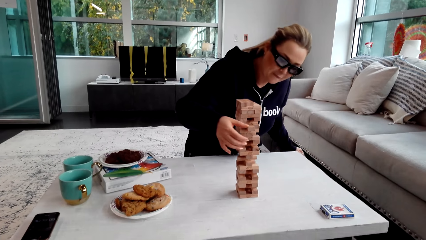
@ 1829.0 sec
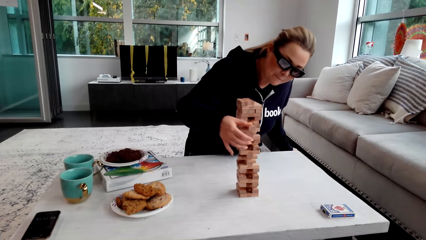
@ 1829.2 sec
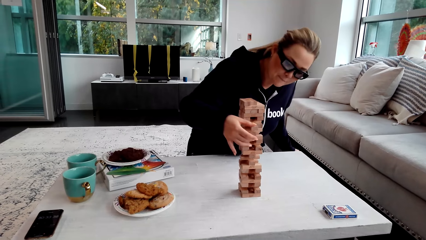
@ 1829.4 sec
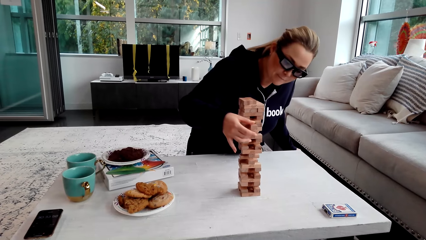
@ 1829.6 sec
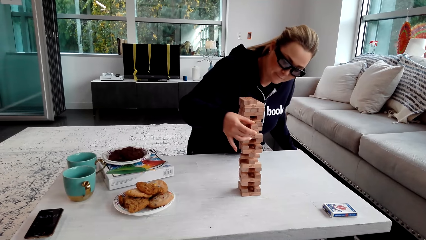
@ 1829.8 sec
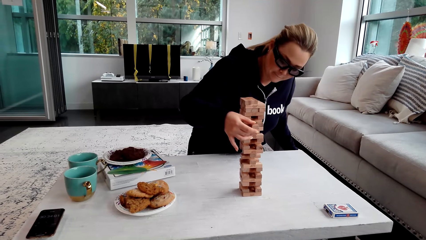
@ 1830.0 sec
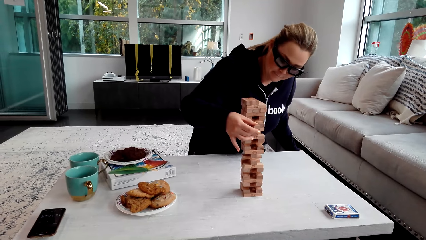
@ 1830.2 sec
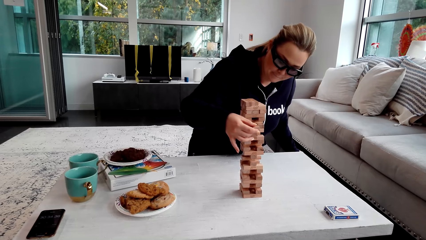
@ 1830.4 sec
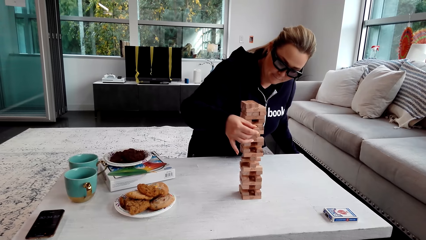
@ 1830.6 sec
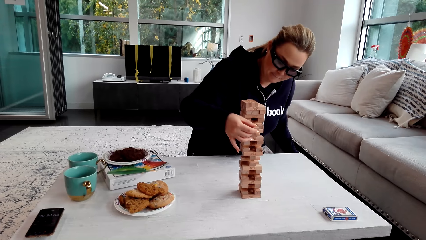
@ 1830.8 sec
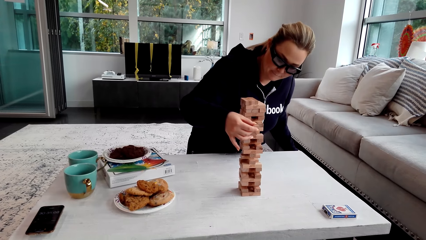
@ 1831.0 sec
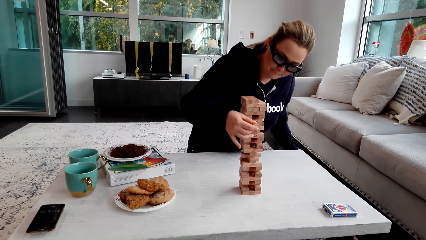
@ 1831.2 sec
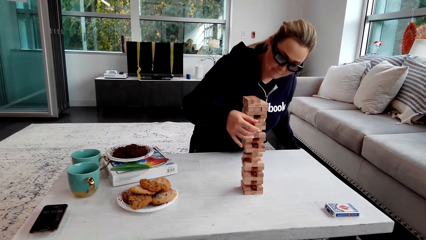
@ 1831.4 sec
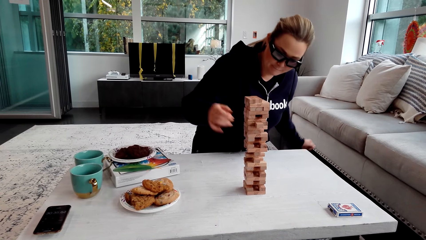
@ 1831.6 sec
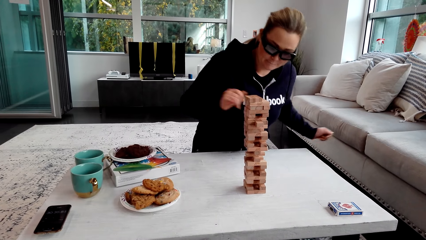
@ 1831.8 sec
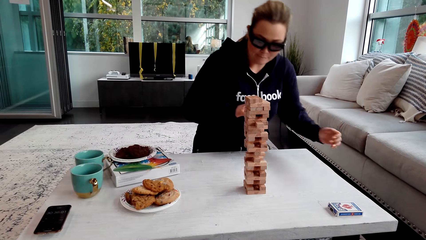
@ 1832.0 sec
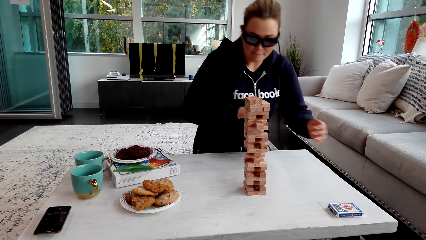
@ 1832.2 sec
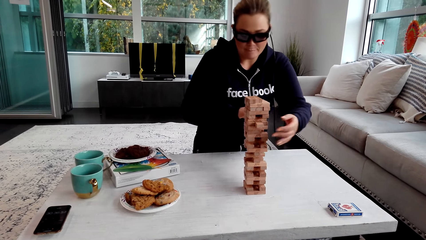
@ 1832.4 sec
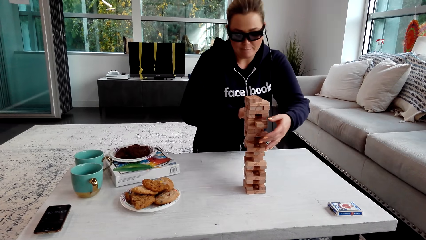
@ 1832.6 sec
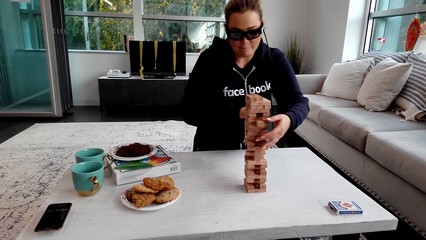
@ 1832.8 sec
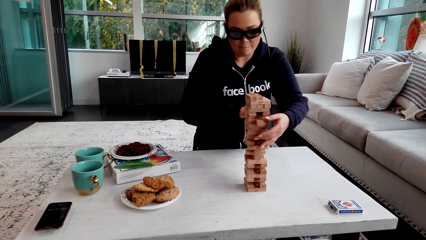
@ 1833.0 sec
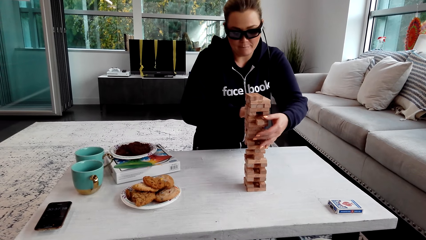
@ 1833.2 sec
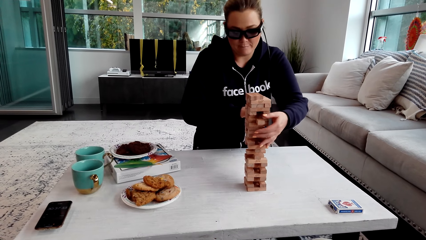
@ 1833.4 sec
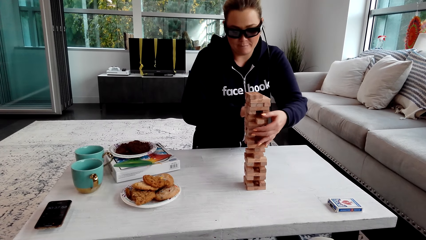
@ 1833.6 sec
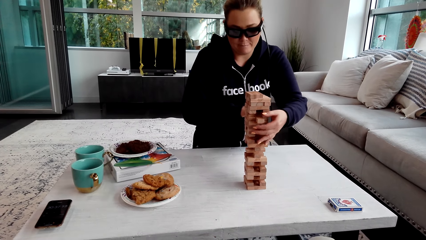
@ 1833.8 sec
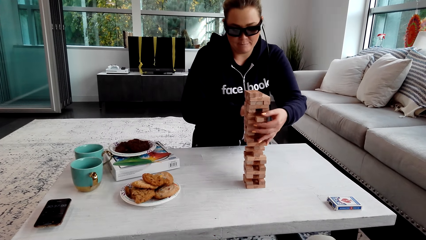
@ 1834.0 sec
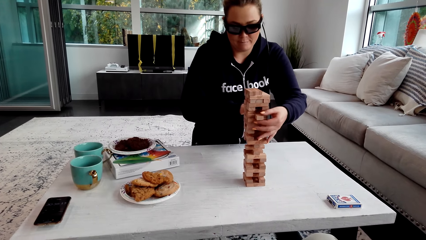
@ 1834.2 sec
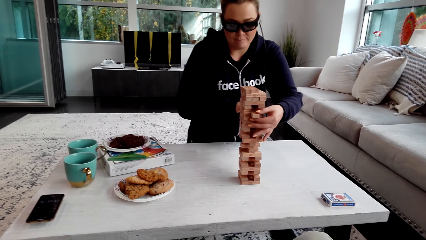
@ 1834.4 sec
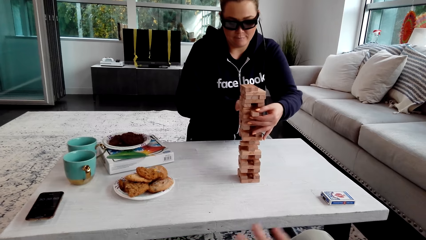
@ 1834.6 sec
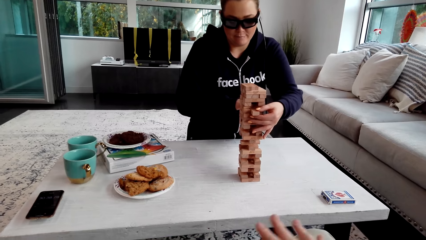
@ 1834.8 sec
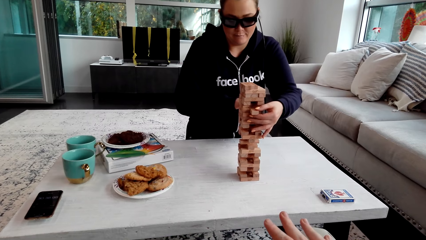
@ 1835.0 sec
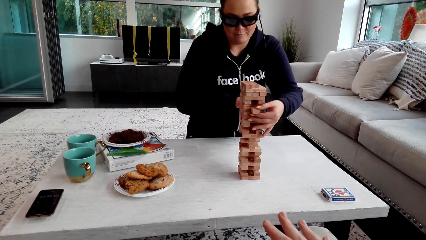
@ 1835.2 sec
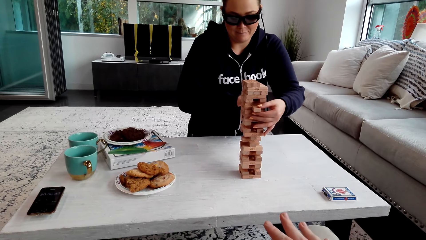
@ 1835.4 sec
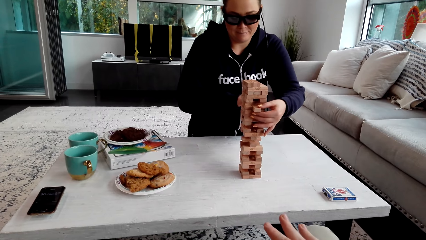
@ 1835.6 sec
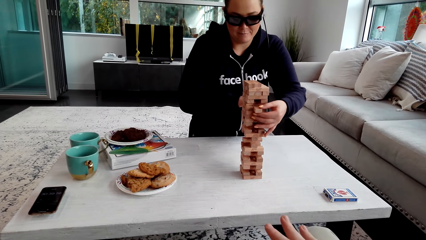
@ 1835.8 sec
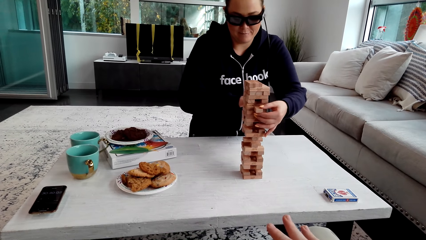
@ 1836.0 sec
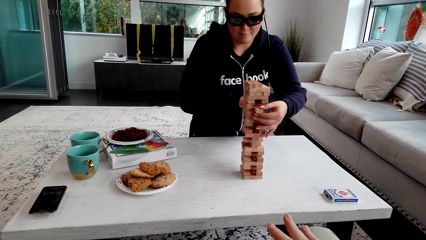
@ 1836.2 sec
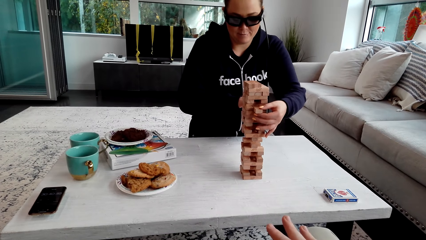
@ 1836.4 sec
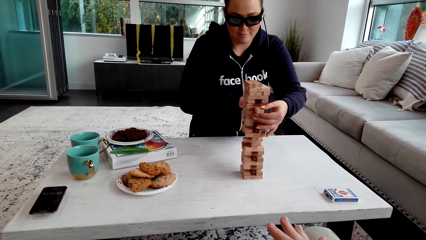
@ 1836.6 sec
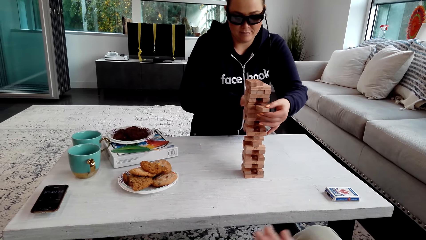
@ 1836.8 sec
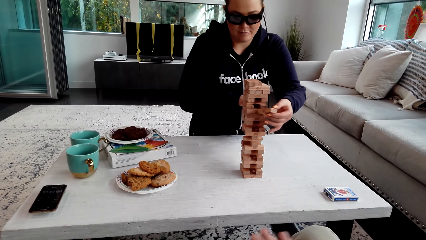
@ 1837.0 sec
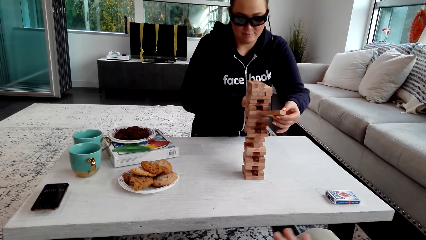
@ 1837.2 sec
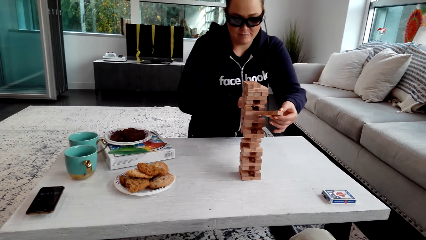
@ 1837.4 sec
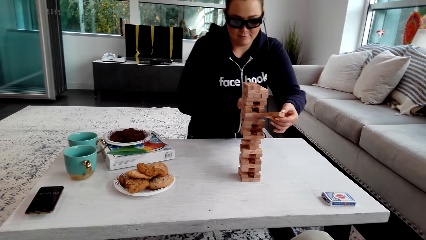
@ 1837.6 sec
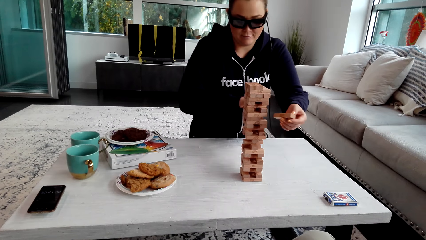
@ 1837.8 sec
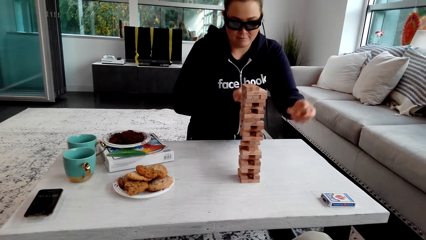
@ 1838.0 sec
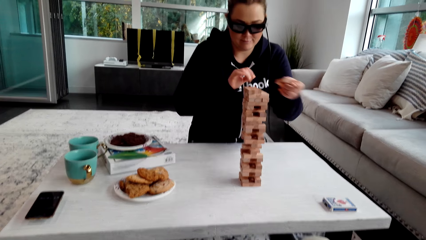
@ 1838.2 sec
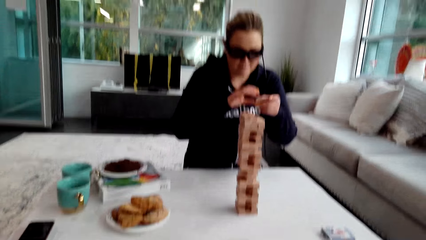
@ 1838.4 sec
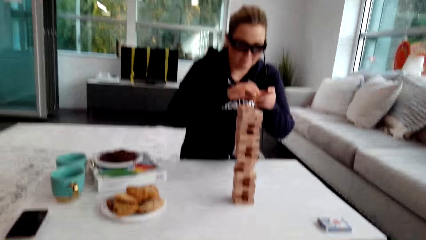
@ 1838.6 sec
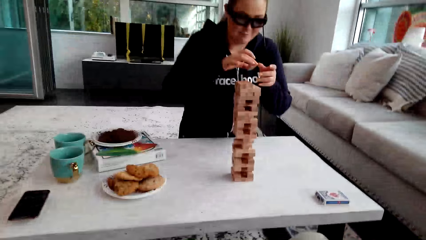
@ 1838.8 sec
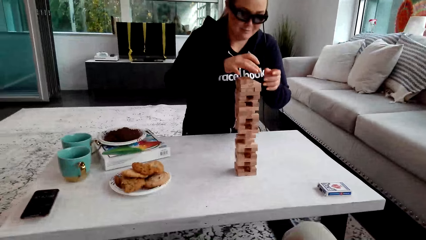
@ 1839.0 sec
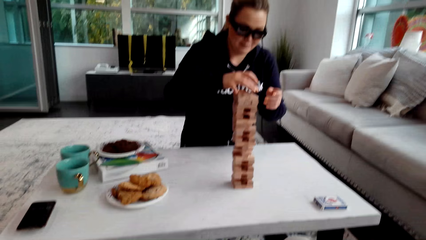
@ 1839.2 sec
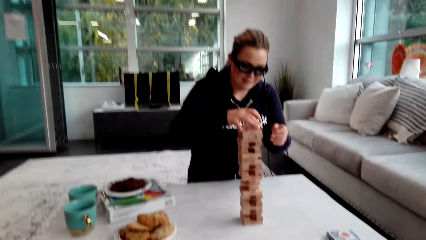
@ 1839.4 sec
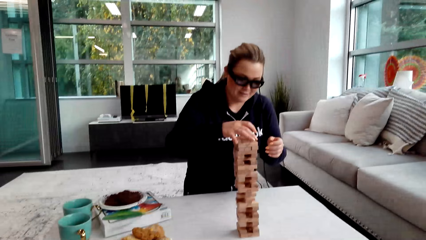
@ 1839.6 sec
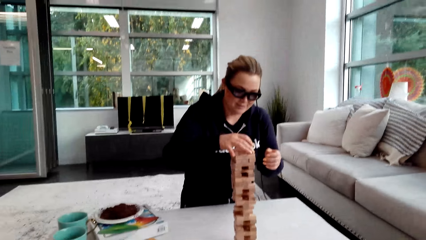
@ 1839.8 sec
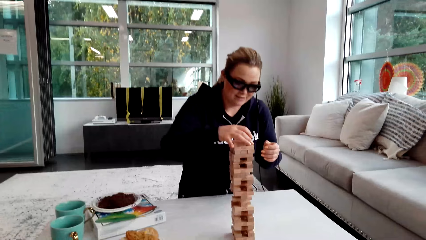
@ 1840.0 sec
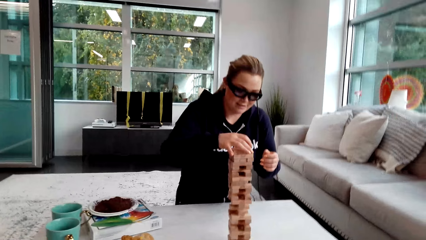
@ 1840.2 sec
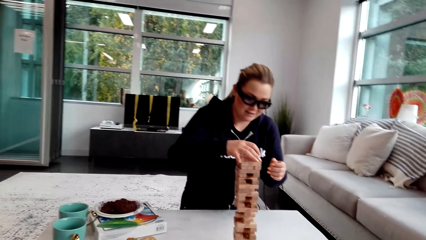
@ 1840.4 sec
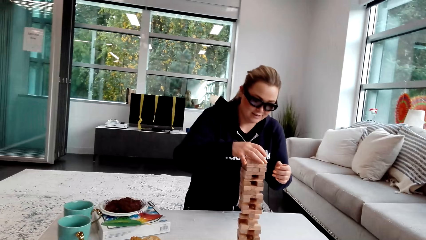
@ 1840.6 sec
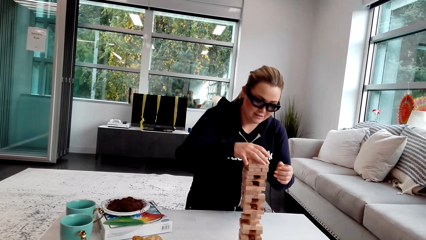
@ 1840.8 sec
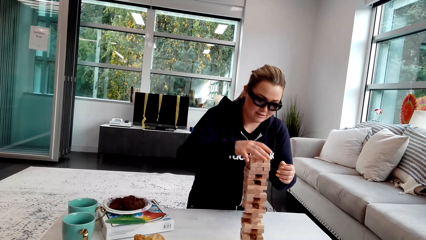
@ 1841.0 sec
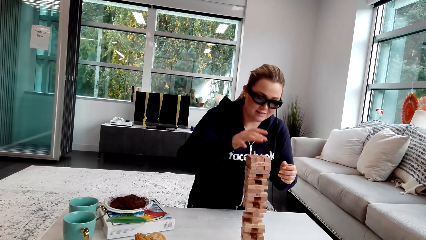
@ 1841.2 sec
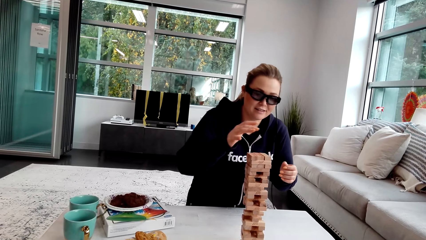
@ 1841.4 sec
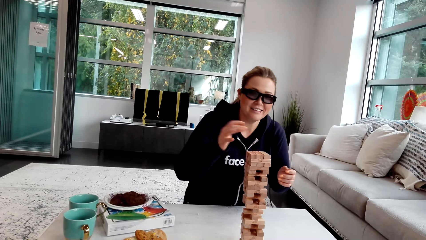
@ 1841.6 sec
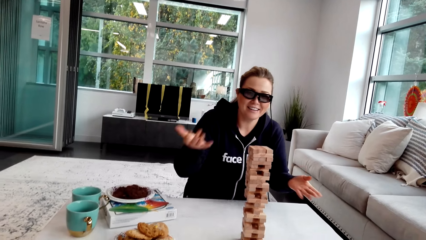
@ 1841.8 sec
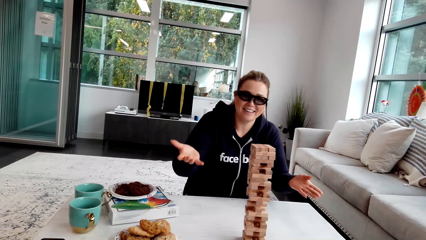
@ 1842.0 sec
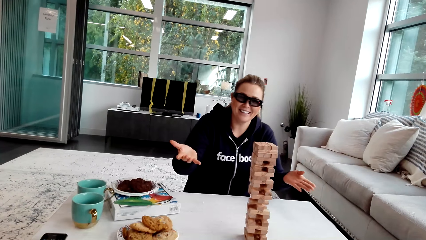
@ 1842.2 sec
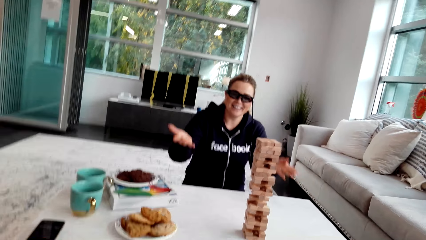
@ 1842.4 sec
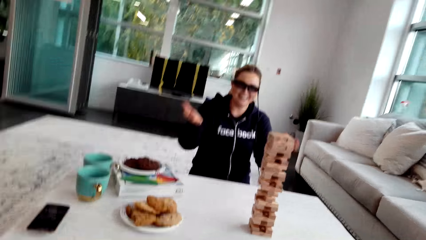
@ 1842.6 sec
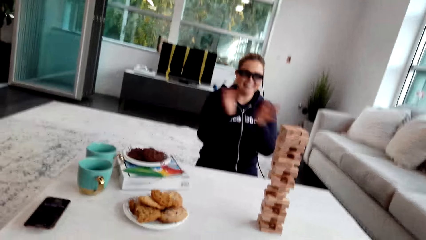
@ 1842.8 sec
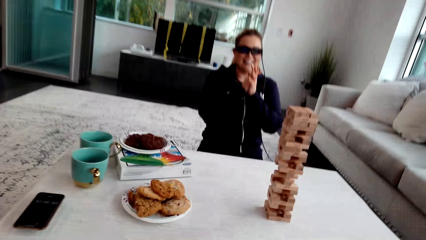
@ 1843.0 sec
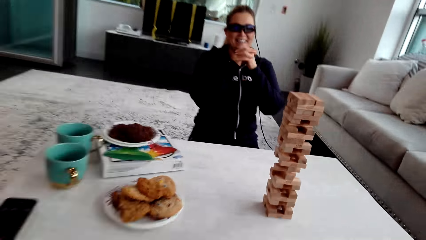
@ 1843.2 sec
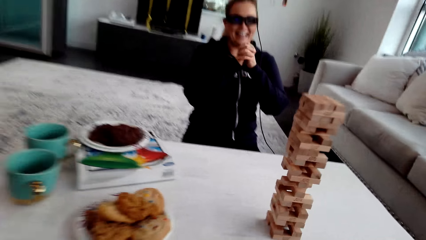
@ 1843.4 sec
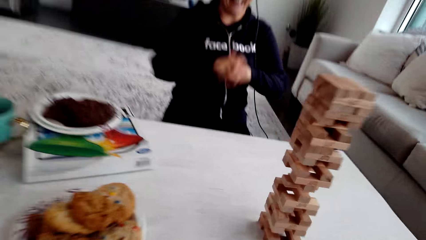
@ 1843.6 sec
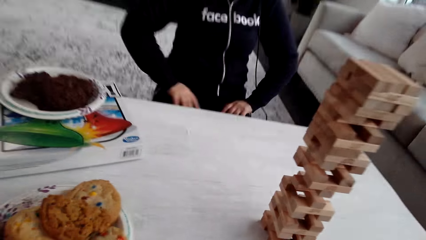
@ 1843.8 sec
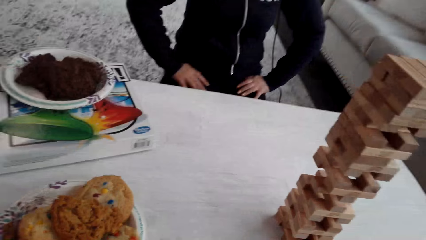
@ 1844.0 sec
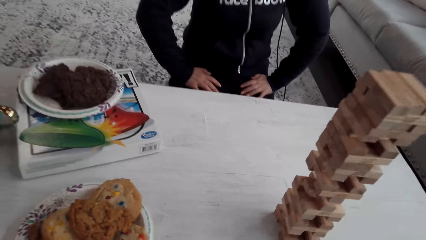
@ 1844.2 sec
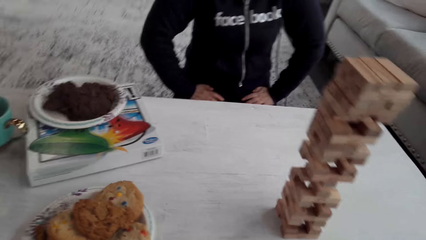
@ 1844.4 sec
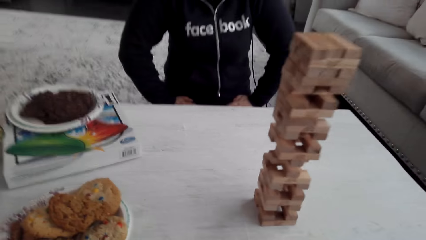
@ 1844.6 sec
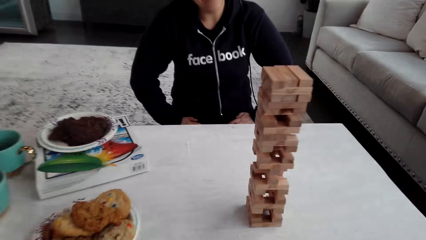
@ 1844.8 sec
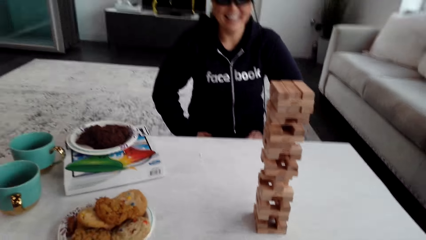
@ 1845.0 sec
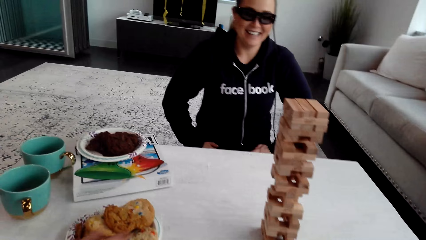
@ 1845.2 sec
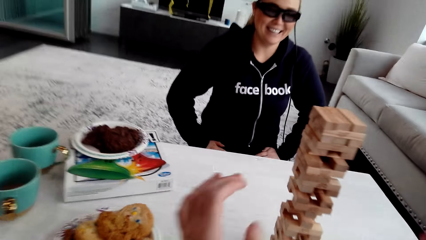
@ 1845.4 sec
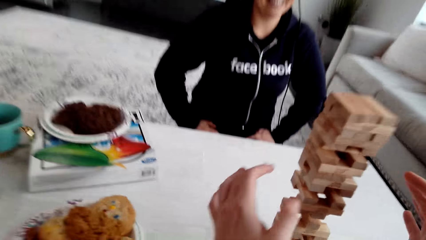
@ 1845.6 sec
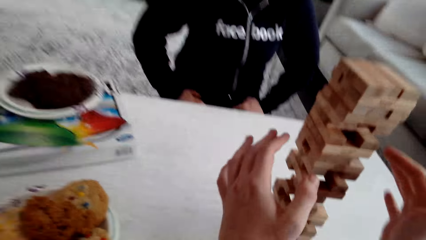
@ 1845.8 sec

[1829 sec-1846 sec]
A woman removes the wooden jenga piece with her right hand. The woman removes the wooden jenga piece with her left hand, holds the wooden jenga piece with both her hands, and puts the wooden jenga piece on the top of the jenga with her right hand. The camera wearer talks to the woman. The woman laughs.
